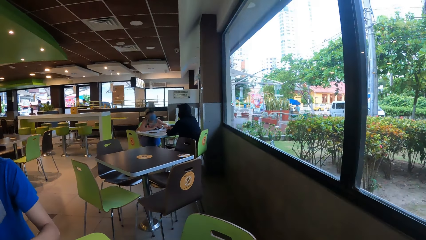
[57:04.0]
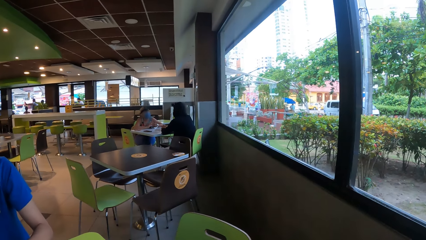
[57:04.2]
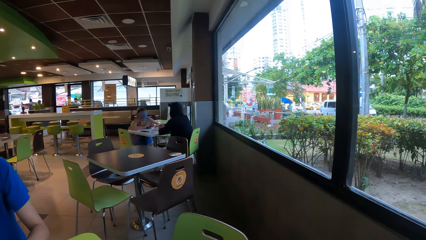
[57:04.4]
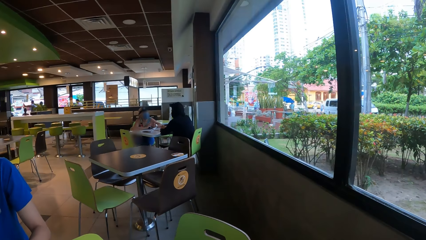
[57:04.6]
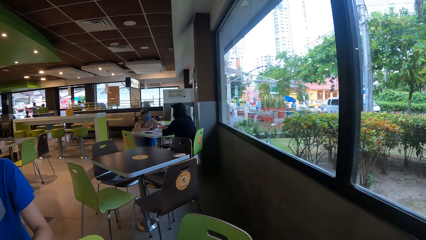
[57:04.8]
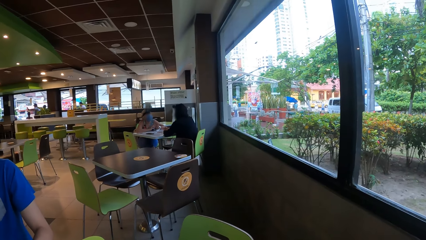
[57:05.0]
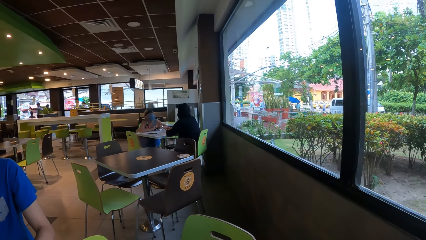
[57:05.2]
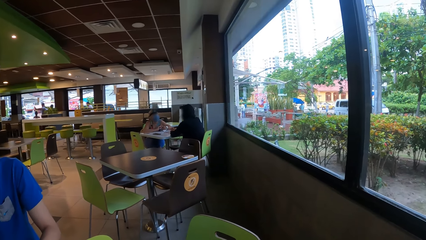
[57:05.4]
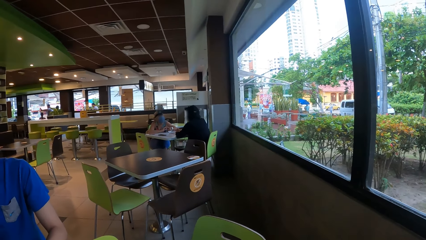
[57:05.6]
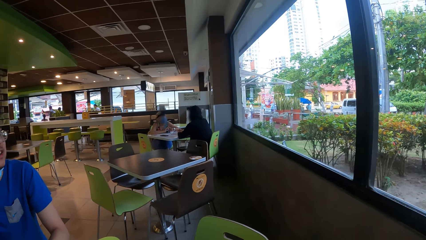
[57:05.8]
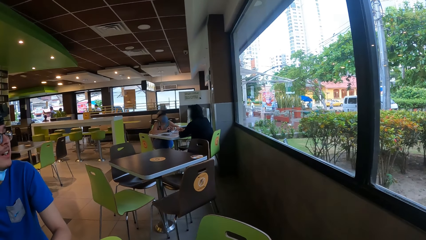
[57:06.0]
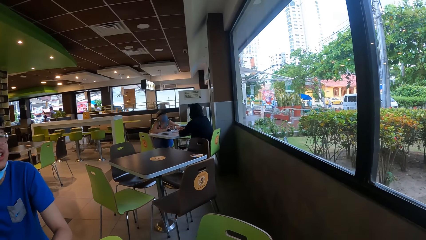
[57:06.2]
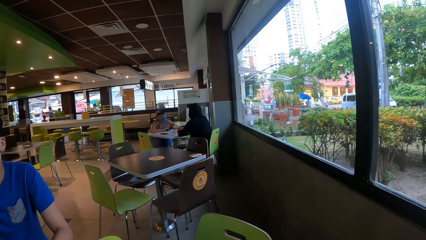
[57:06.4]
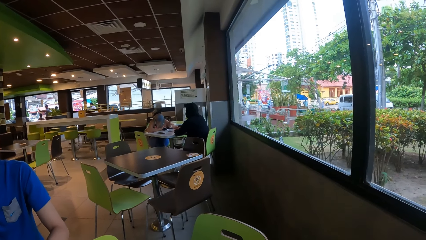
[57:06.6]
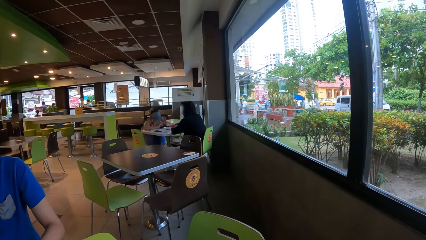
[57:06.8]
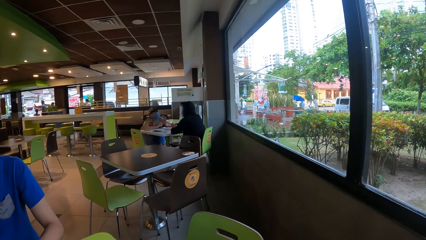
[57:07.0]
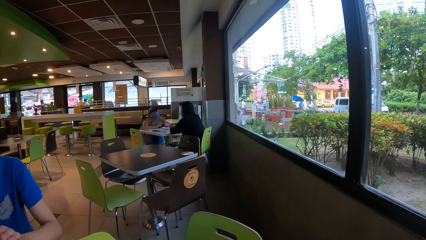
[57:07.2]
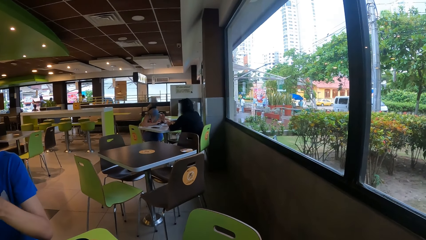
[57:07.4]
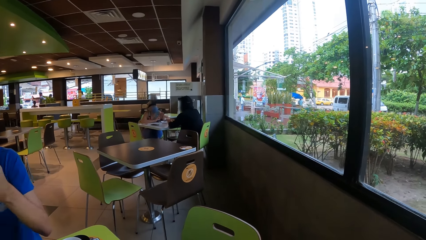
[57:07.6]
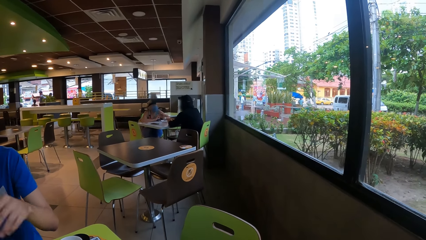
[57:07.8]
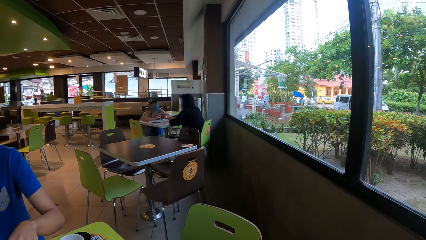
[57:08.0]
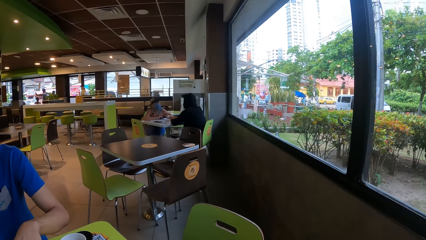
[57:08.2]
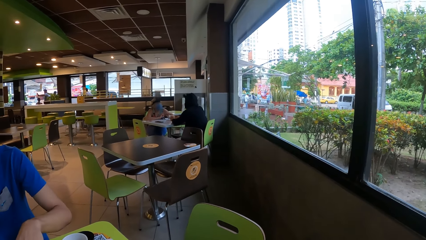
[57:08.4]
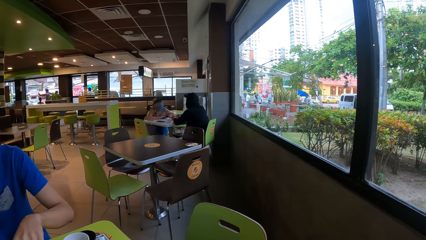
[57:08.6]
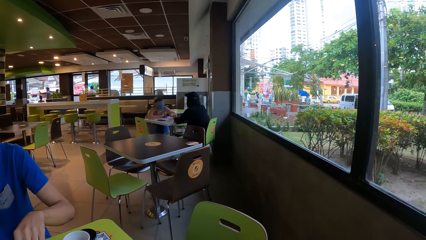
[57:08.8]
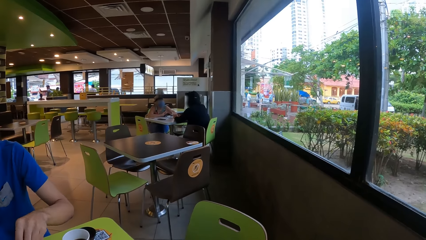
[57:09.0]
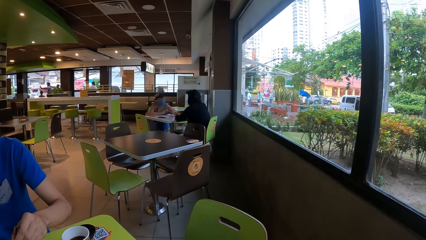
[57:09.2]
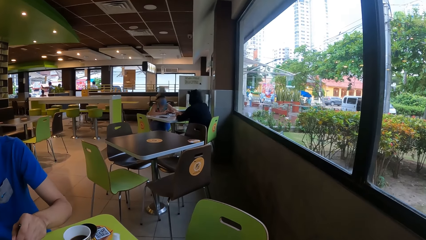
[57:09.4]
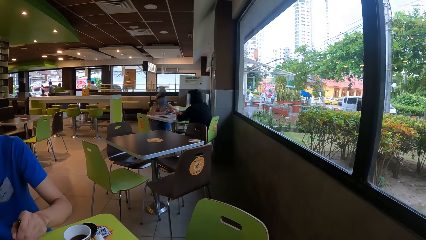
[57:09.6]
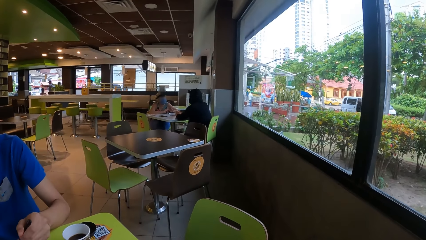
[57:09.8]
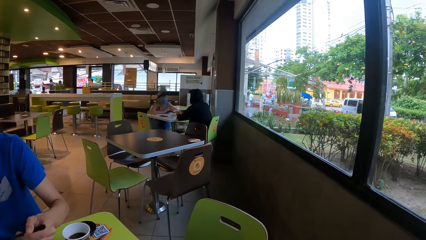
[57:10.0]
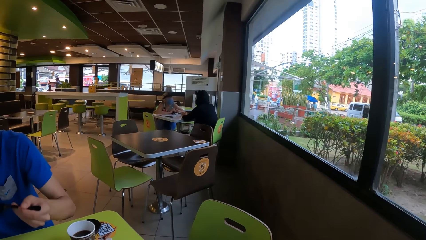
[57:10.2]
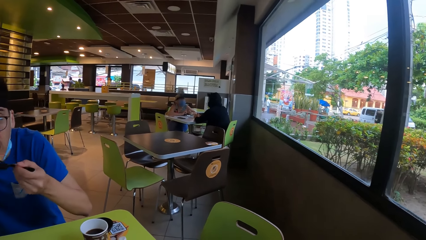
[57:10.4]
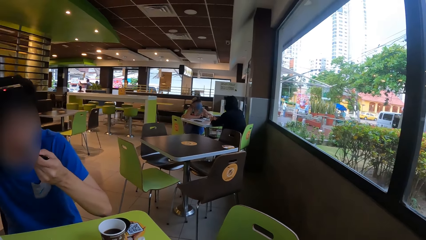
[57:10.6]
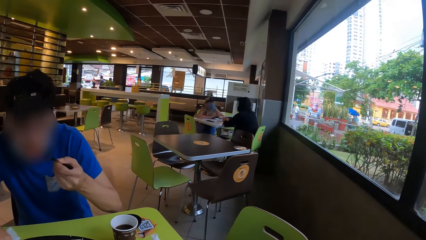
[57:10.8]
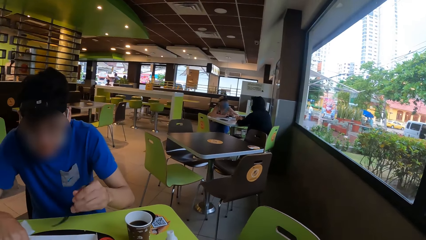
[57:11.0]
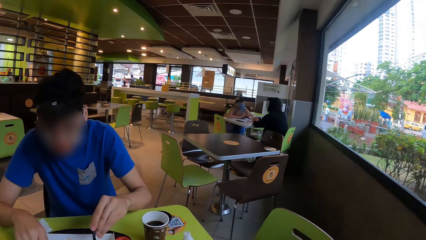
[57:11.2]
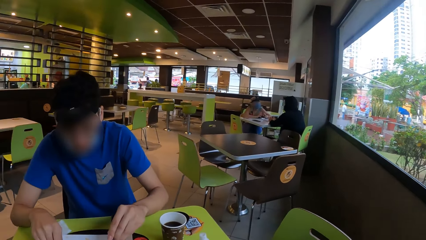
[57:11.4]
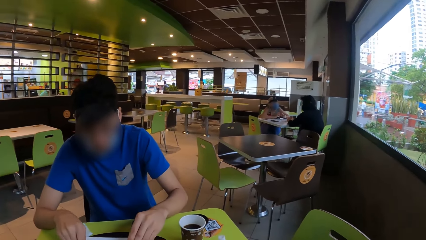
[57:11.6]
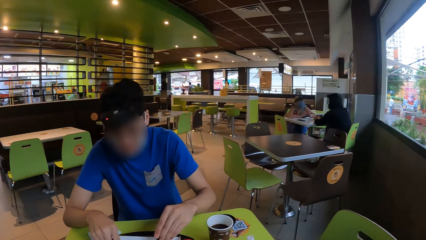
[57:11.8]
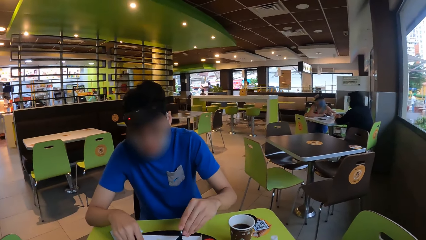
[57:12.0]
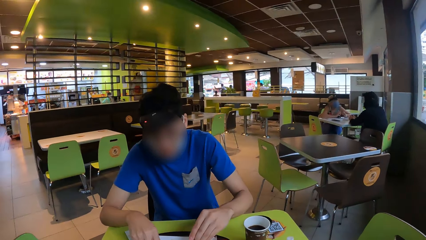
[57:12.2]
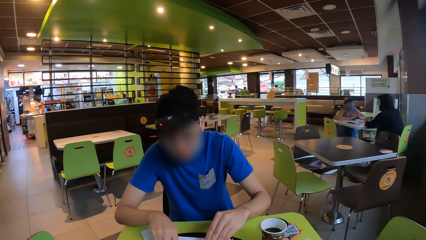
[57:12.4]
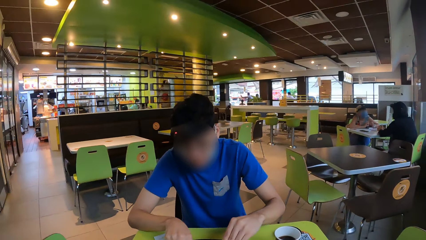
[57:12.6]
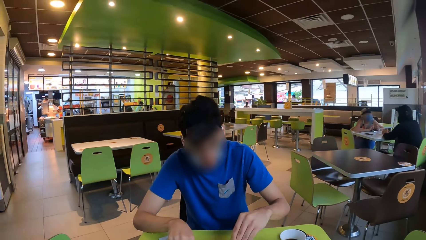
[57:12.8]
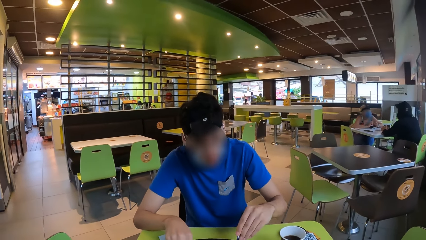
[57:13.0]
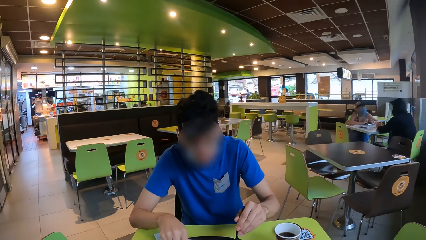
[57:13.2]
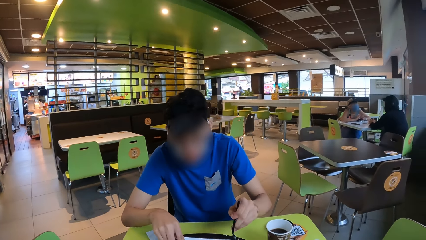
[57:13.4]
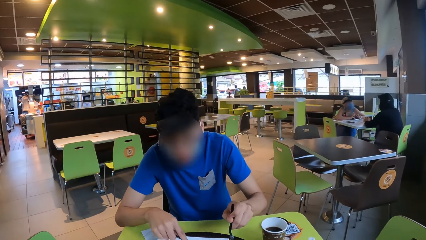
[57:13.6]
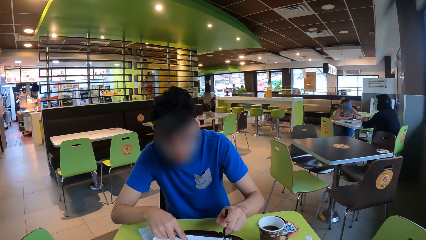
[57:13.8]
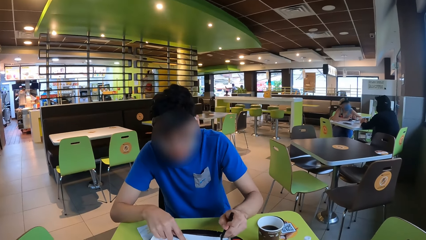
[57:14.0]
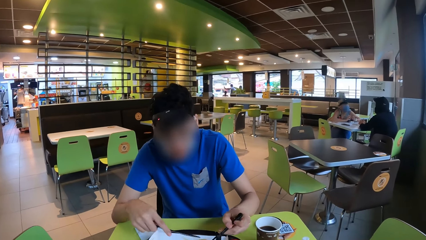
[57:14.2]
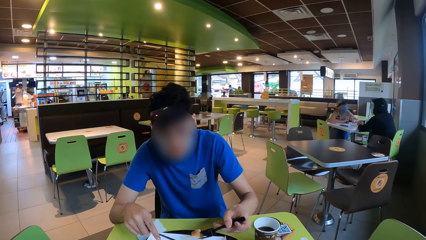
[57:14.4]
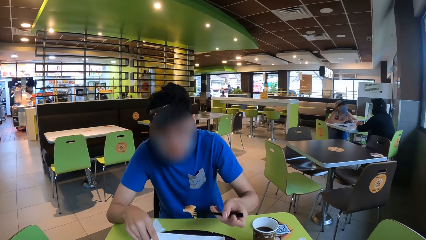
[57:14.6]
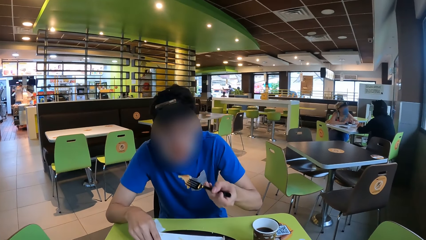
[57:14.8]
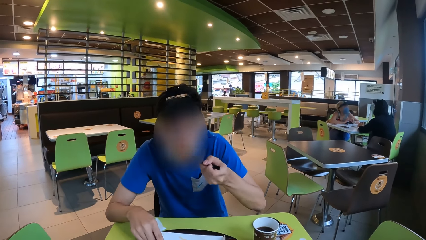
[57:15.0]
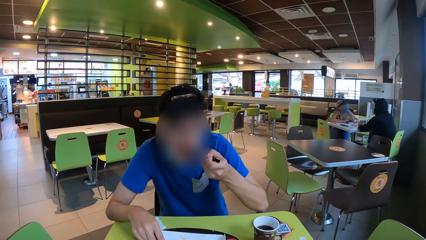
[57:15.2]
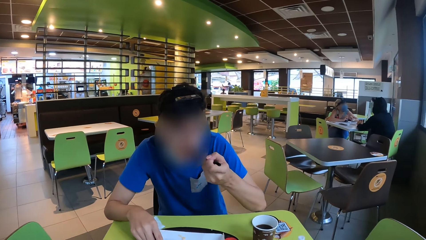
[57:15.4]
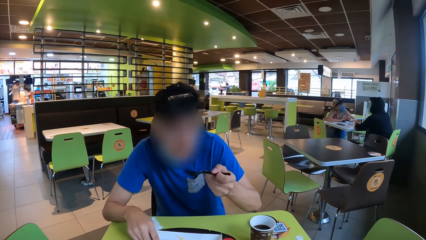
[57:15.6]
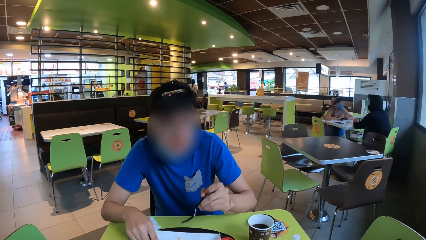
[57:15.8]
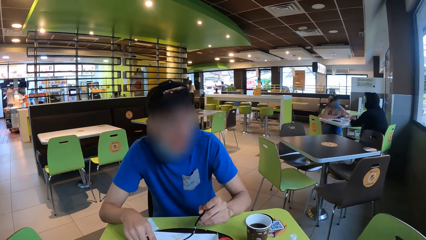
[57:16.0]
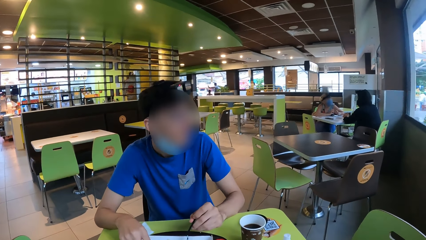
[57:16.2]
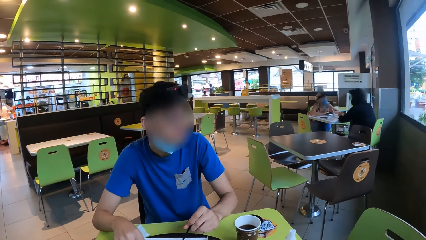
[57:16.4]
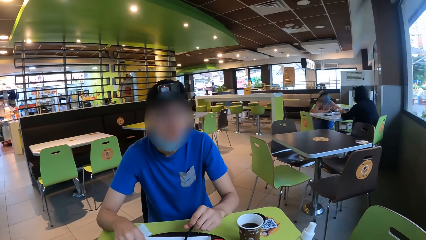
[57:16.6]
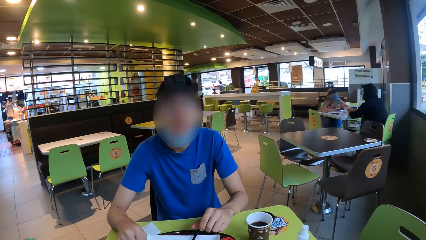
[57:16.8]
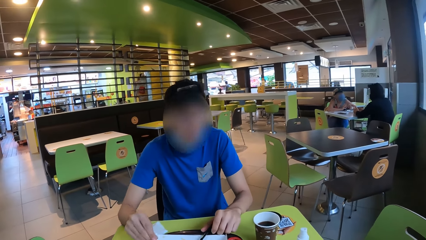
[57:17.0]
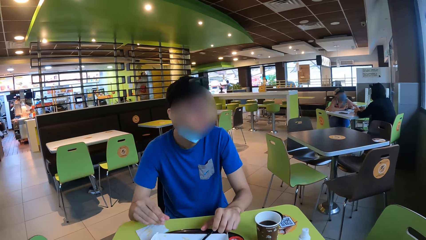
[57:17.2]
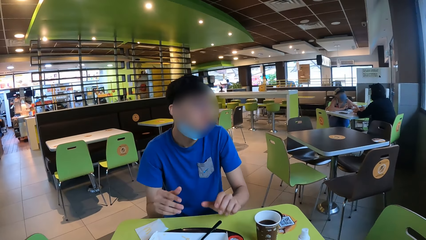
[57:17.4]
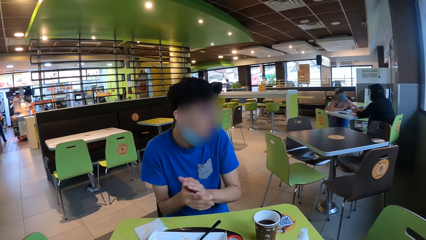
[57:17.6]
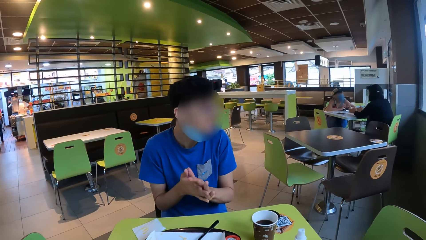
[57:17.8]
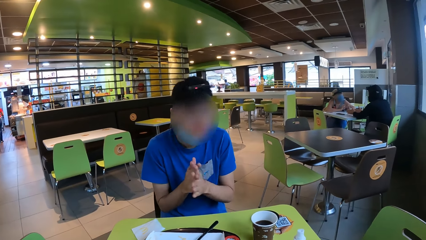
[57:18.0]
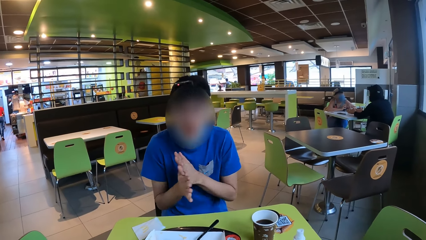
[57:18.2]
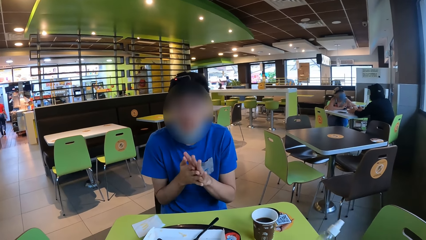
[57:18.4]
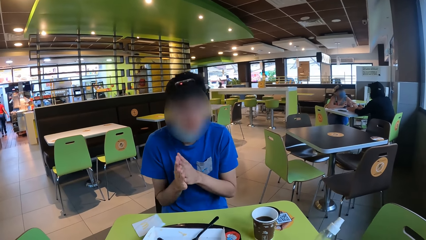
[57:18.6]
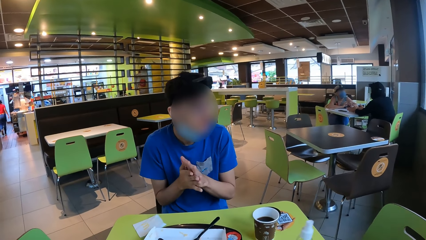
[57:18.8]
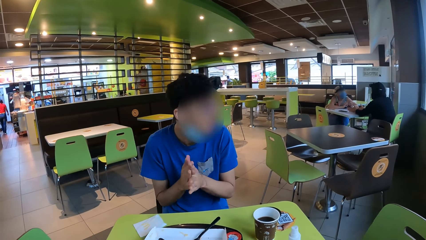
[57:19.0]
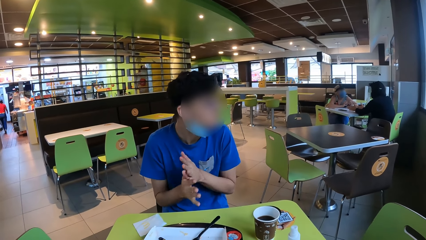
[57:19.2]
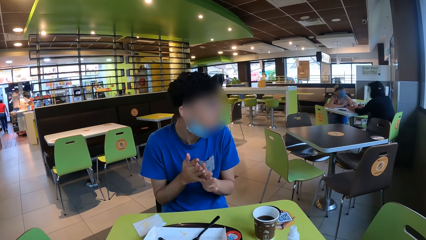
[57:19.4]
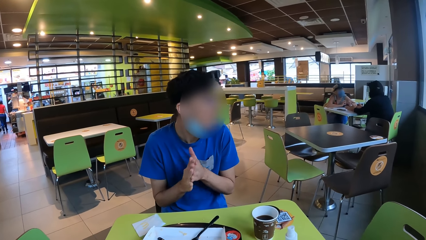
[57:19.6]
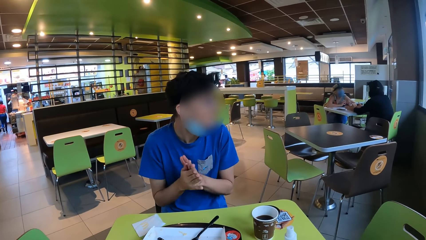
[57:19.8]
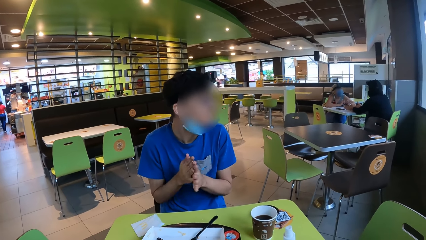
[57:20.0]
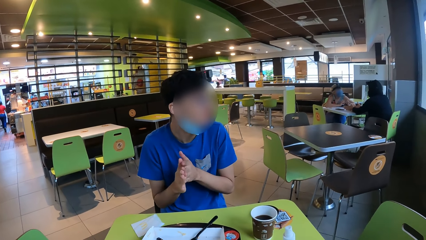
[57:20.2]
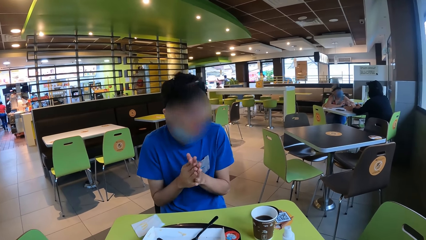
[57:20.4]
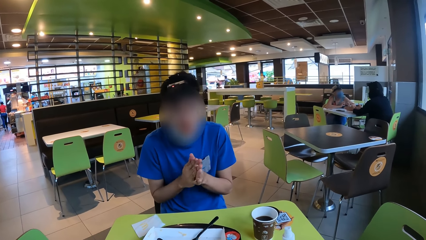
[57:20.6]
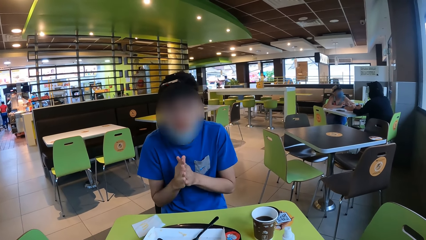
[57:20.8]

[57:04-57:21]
The camera wearer stares at the window and looks around. A man takes food into his mouth with a fork spoon or fork. The man picks up a piece of pancake with the fork. The man takes food into his mouth with the fork spoon. The man rubs both hands together. The camera wearer moves a bottle.
